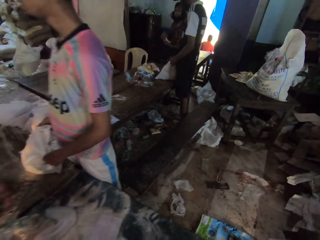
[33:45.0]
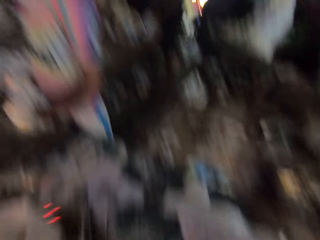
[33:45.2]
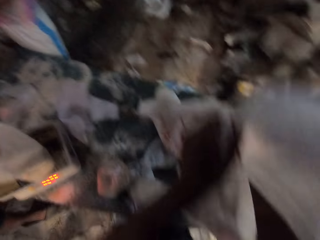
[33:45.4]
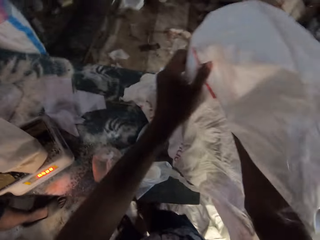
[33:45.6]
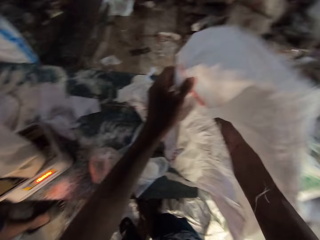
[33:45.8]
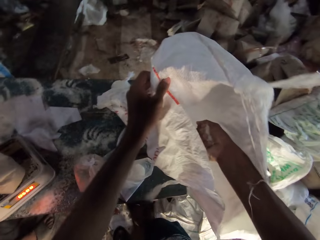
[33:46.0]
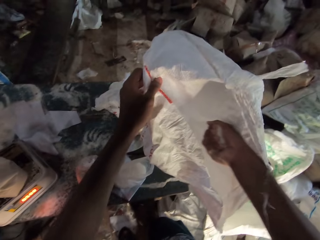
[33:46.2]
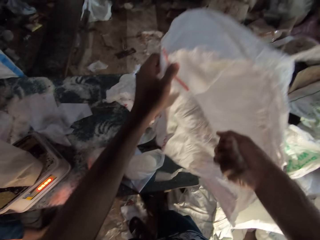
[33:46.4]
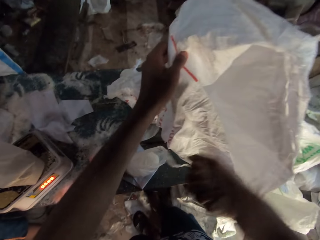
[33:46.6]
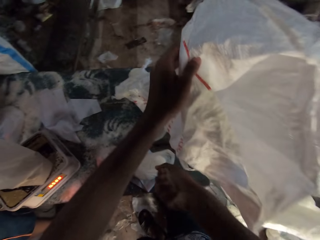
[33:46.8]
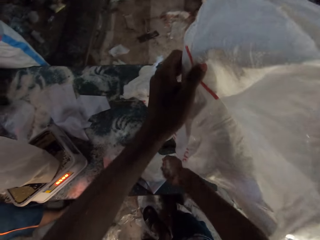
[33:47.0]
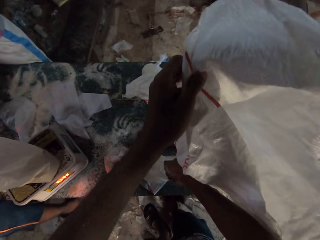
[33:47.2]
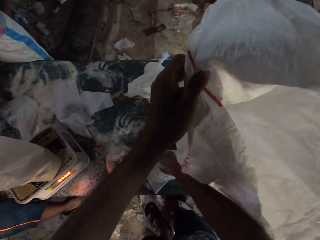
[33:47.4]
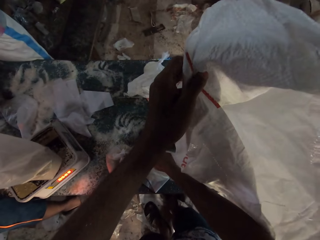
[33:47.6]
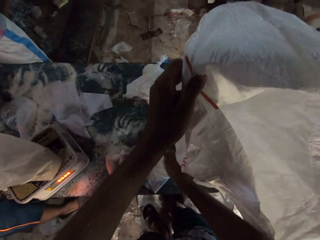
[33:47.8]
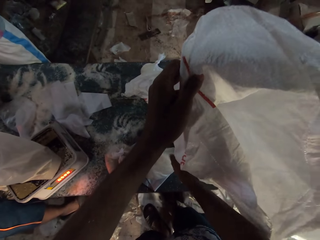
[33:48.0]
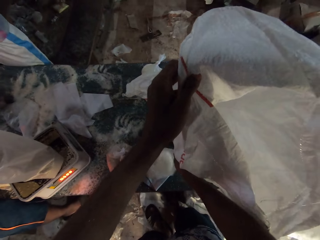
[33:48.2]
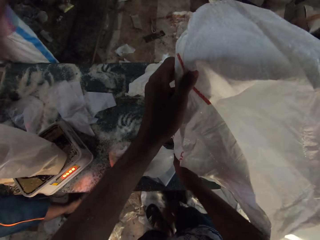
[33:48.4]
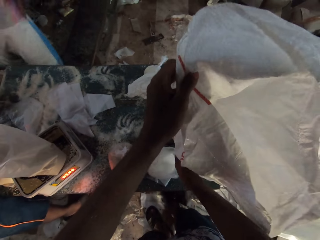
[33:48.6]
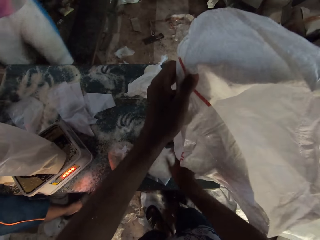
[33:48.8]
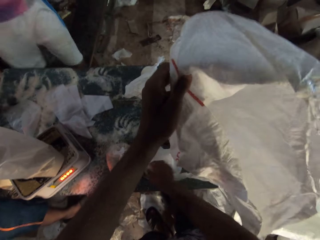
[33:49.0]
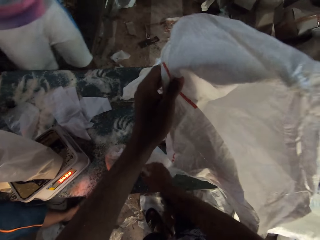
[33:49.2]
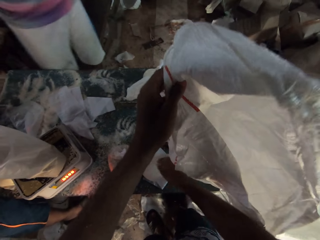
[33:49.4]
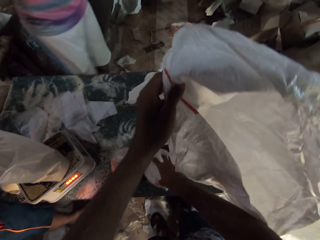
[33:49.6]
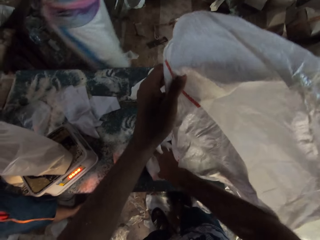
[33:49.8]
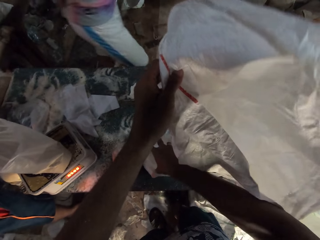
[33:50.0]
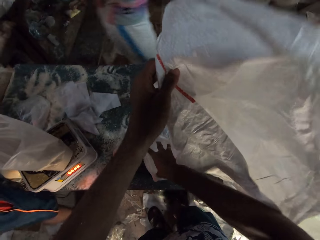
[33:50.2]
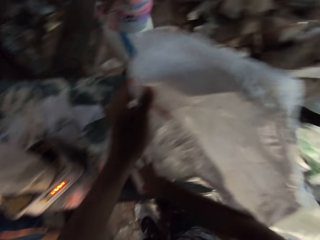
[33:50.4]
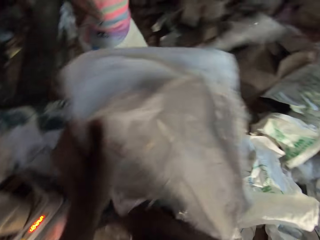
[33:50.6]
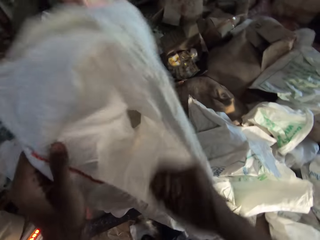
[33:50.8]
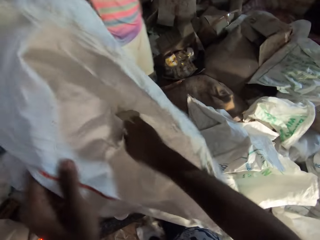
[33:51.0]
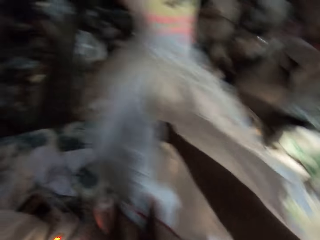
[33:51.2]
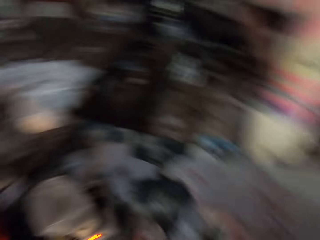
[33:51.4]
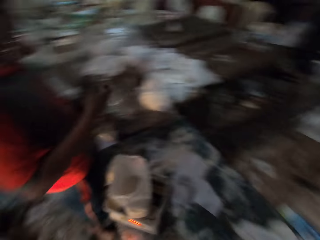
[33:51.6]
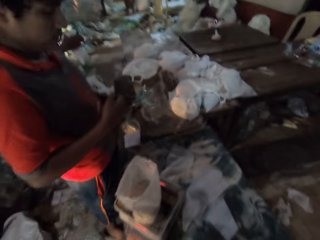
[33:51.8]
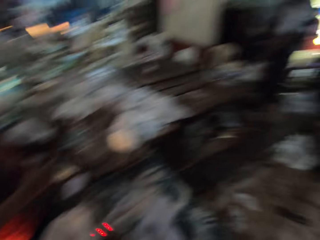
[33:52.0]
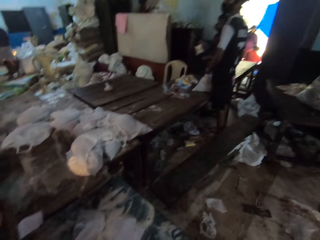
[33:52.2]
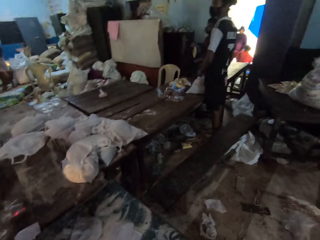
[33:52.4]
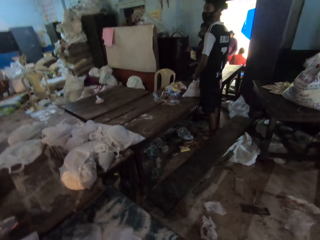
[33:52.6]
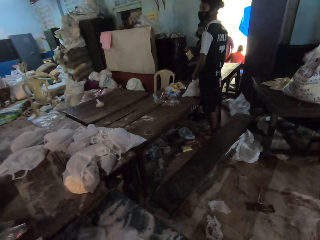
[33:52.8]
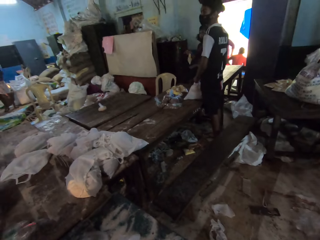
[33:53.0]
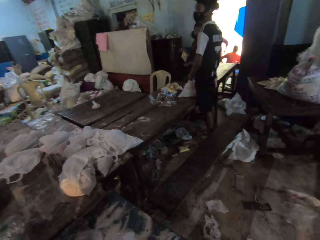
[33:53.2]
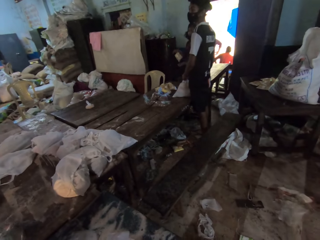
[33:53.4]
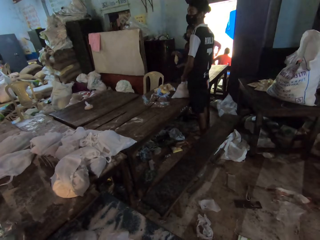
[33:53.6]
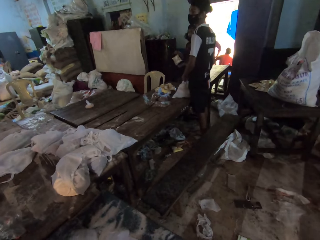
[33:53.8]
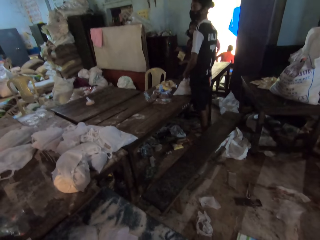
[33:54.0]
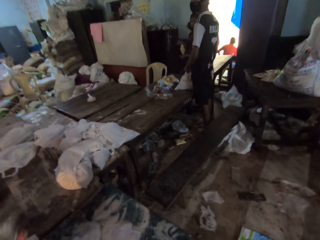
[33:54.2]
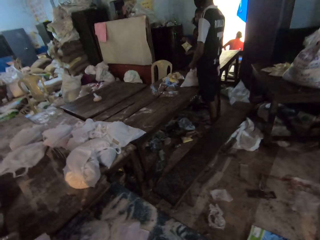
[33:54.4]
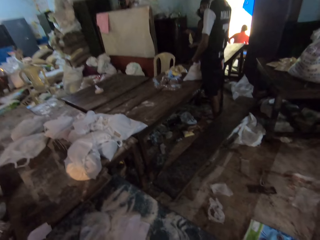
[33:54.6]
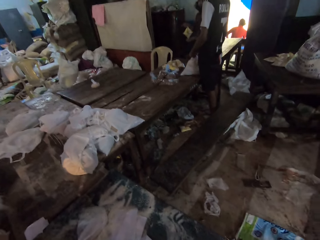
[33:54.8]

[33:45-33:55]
The camera wearer picks up some flour from the bag on the table with his right hand. He holds the sack with the left hand. He pours the flour into the polythene bag on the table with his right hand. He moves the polythene bag on the table with his right hand. He puts his right hand in the bag on the table. A man ties a polythene bag with his right hand.

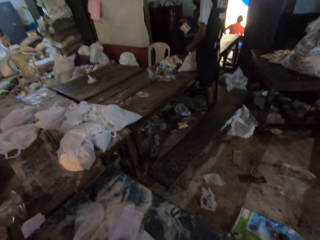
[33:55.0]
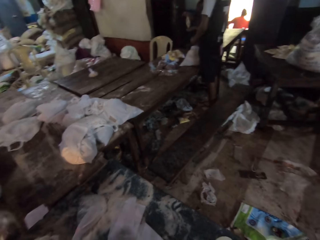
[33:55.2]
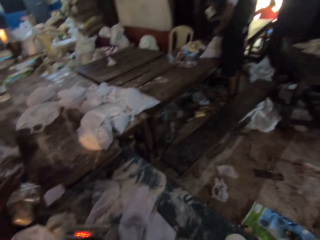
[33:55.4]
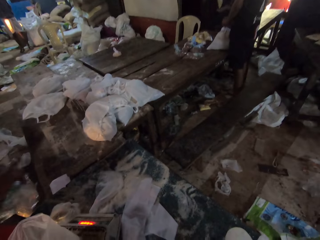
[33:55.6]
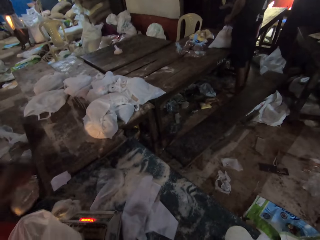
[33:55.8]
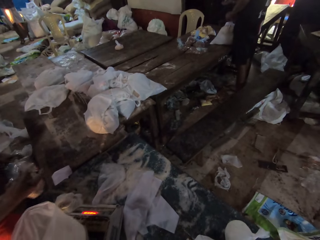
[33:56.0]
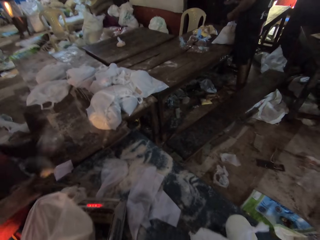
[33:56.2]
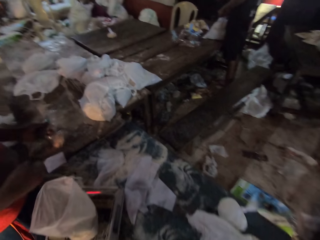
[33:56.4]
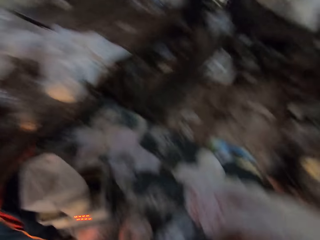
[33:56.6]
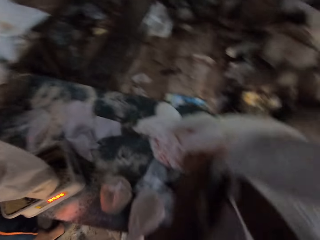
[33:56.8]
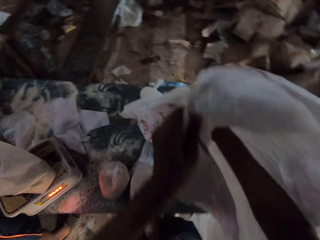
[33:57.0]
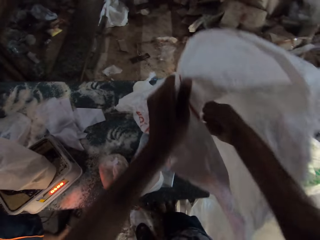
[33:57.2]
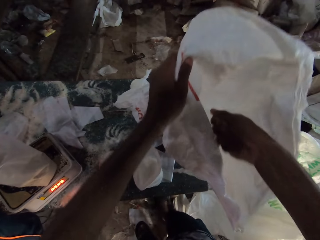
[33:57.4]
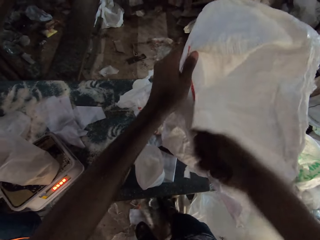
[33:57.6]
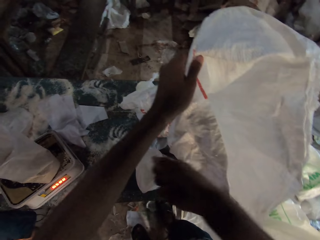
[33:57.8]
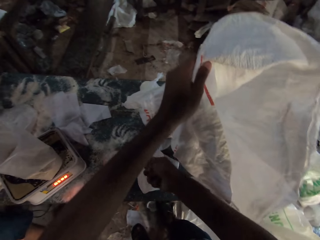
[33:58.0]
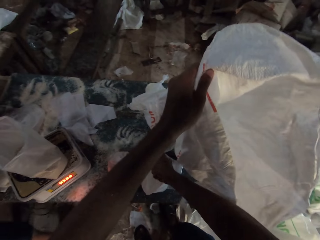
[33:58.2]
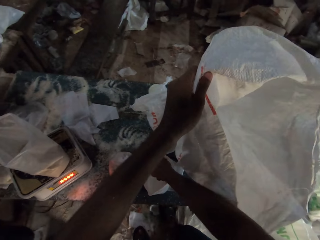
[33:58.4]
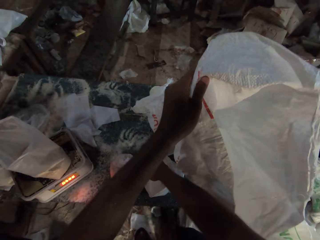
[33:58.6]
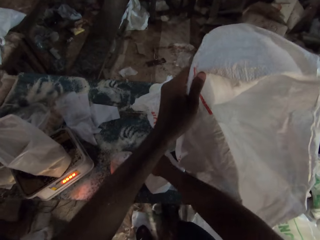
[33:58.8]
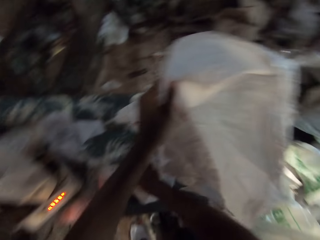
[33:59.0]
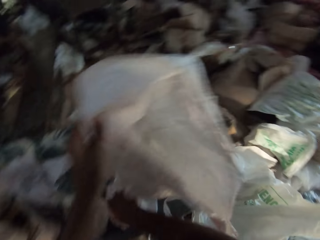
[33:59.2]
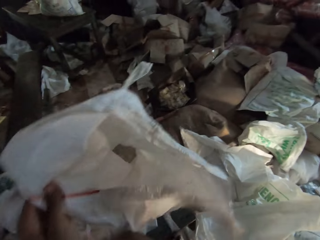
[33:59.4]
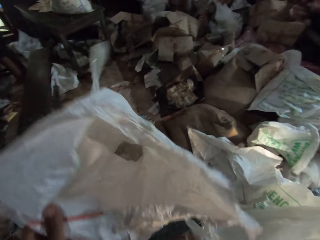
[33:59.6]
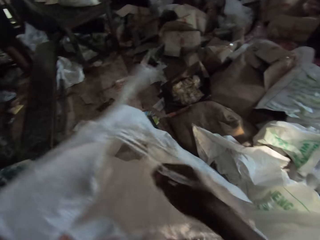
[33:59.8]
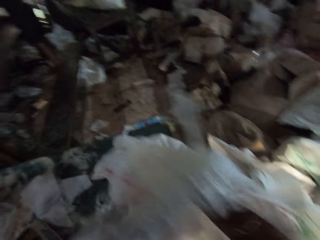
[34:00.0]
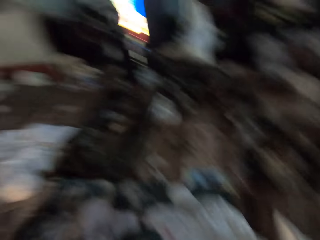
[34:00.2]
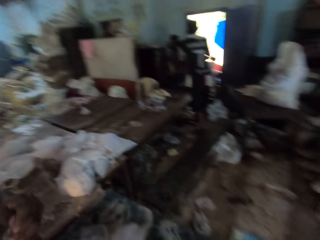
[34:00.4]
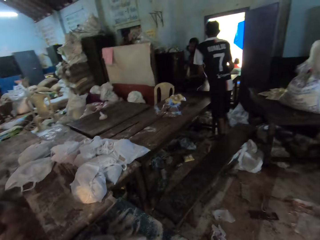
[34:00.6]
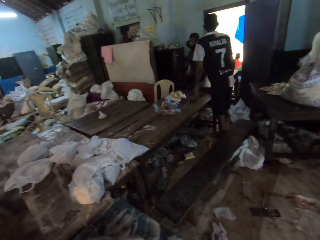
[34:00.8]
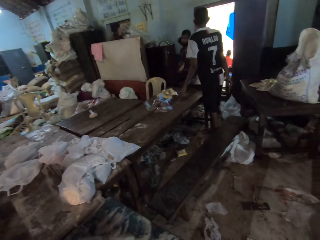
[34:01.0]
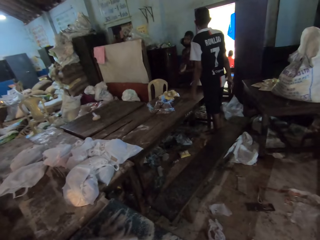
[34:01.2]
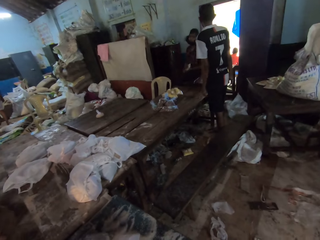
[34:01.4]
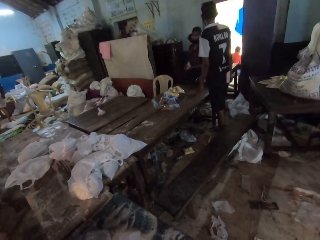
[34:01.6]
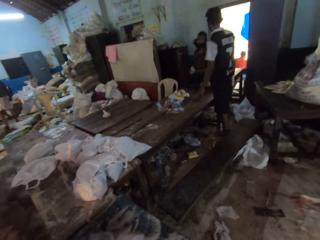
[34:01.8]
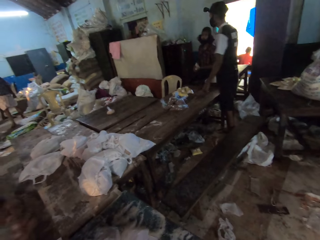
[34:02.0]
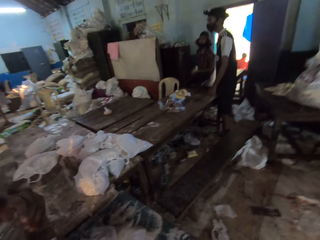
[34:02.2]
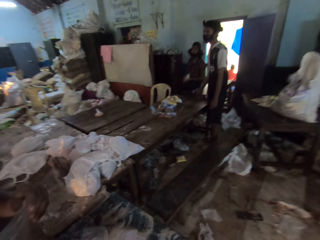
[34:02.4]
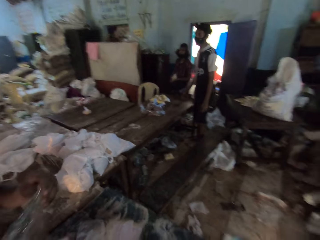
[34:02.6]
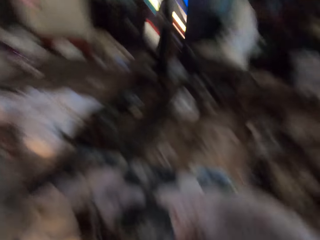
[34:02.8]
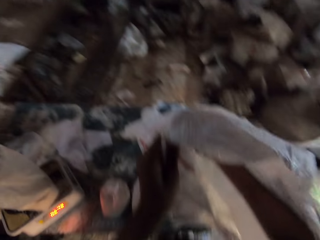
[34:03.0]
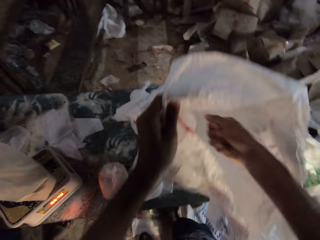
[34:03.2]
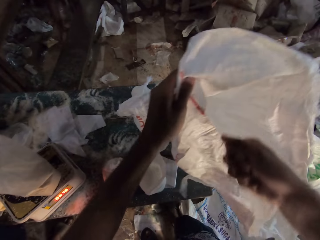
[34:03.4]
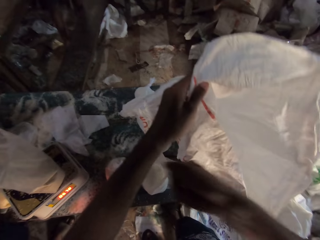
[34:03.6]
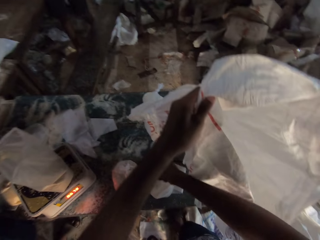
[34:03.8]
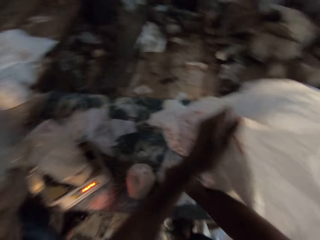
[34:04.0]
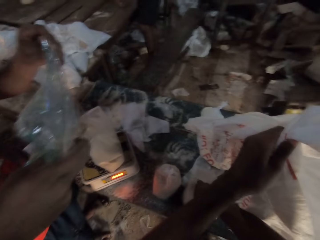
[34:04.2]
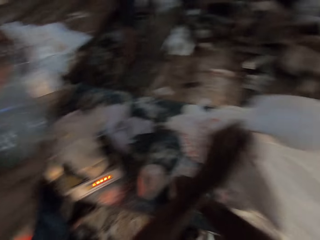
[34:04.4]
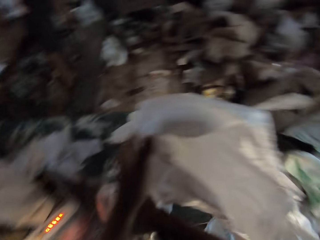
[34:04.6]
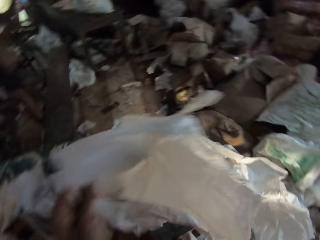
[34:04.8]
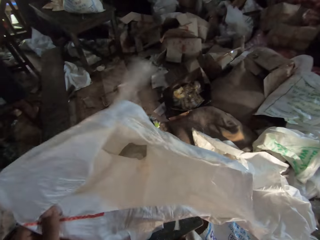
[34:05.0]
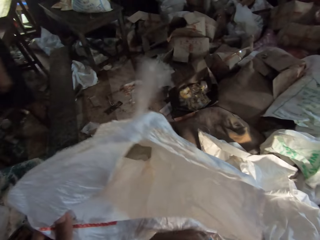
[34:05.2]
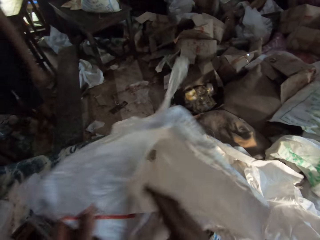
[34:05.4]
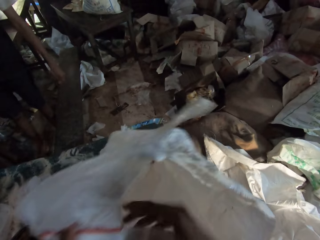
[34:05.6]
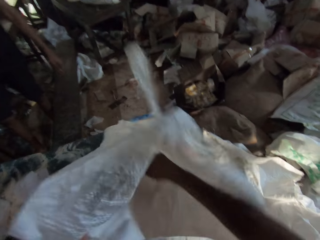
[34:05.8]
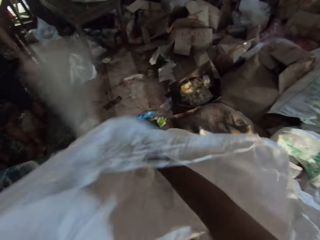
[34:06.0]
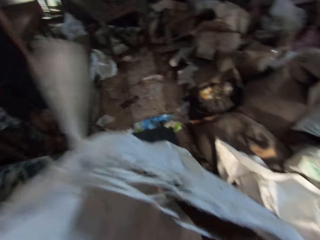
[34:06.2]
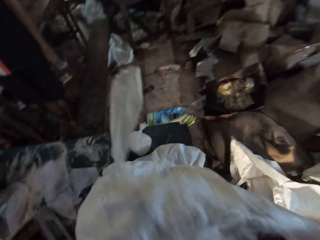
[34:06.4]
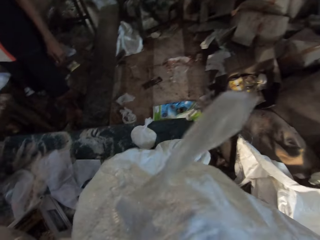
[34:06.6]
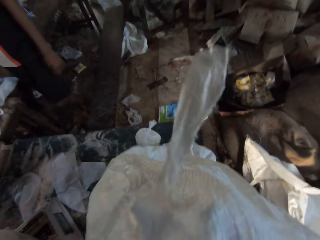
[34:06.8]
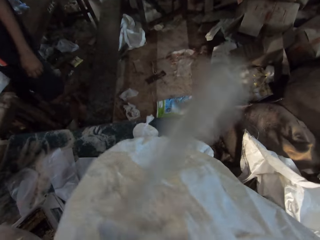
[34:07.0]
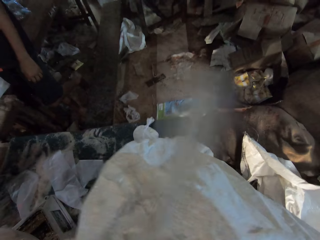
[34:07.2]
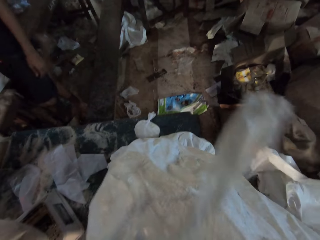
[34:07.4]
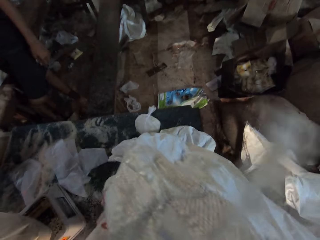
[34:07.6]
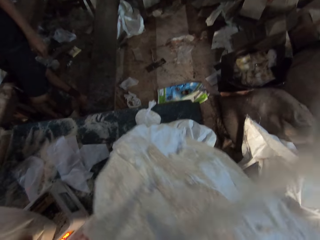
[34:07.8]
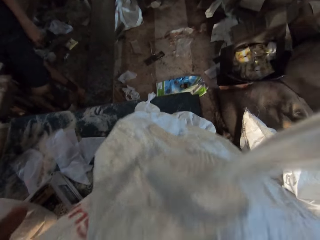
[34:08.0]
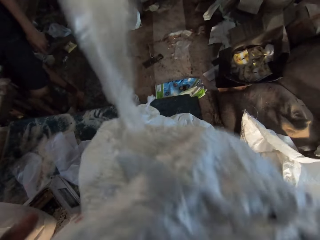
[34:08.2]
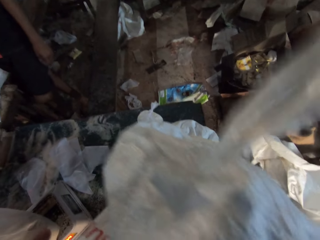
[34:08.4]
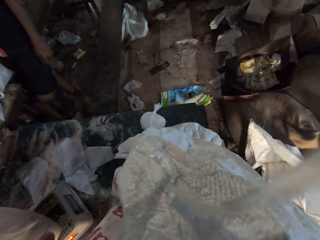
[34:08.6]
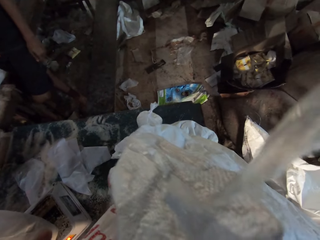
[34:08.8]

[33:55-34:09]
The camera wearer picks up some flour from the bag on the table with his right hand. He pours the flour into the polythene bag on the table with his right hand. He picks up some flour from the bag on the table with his right hand. He pours the flour into the polythene bag on the table with his right hand. A man holds a plastic wrap in both hands. The camera wearer picks up a polythene bag of flour from the bag on the table with his right hand.
